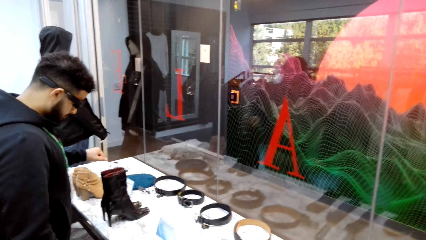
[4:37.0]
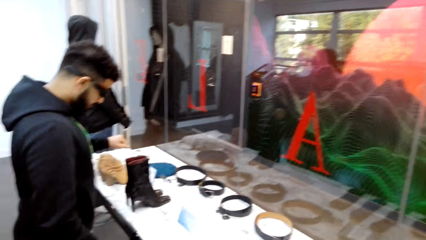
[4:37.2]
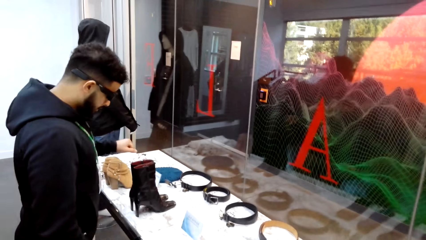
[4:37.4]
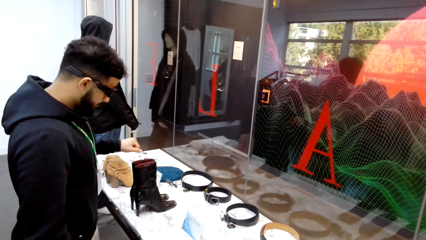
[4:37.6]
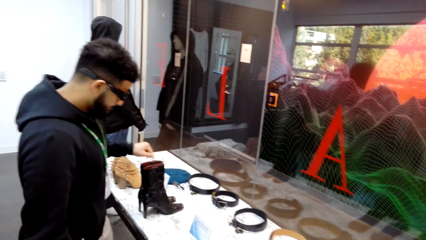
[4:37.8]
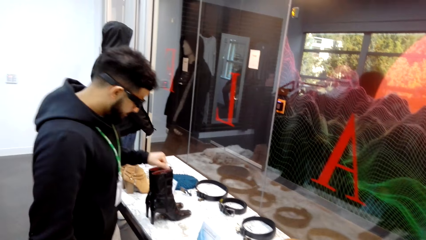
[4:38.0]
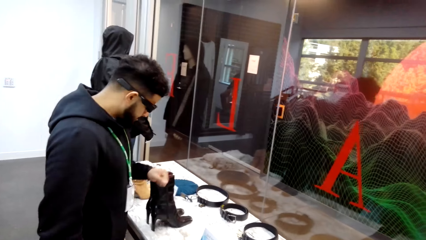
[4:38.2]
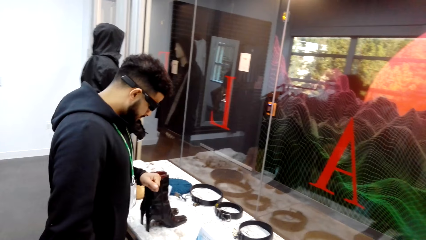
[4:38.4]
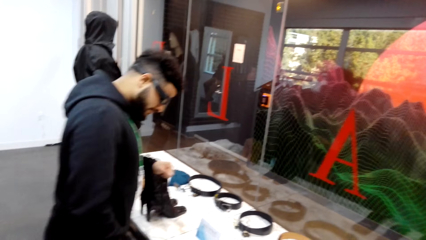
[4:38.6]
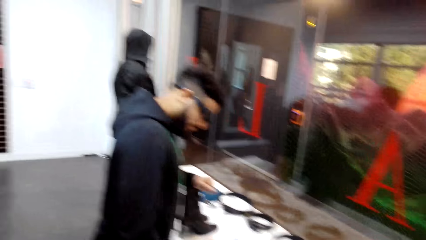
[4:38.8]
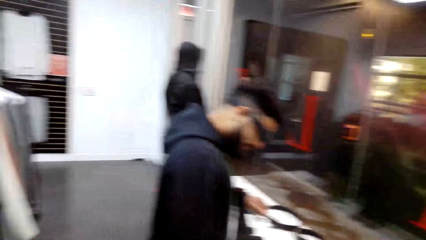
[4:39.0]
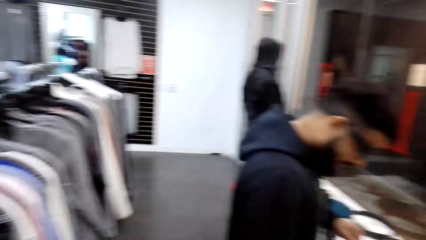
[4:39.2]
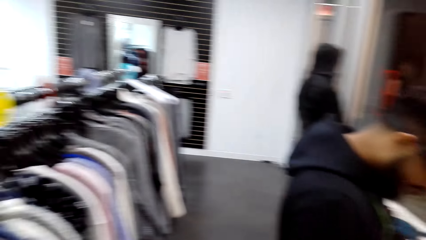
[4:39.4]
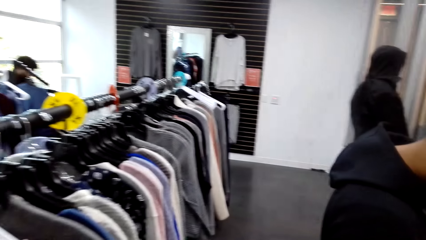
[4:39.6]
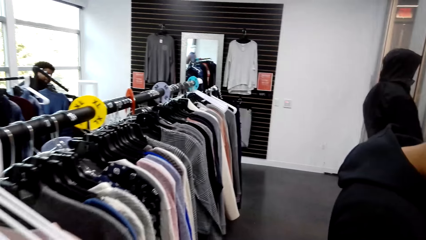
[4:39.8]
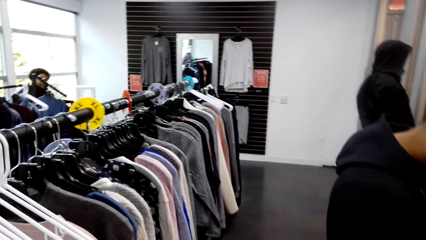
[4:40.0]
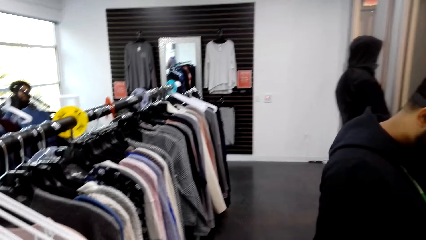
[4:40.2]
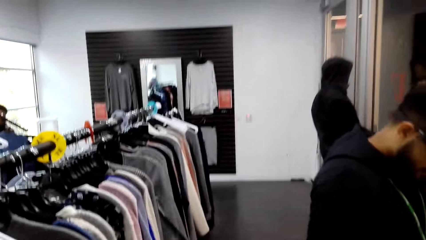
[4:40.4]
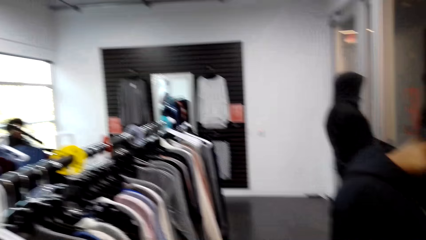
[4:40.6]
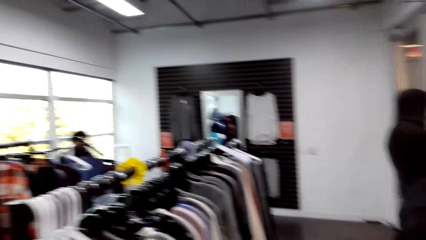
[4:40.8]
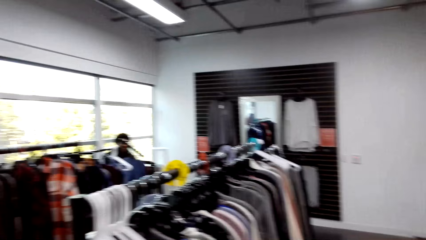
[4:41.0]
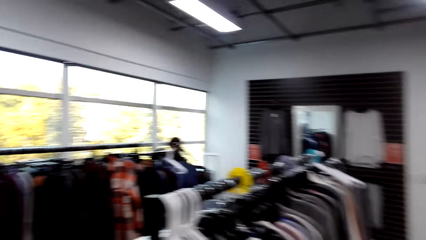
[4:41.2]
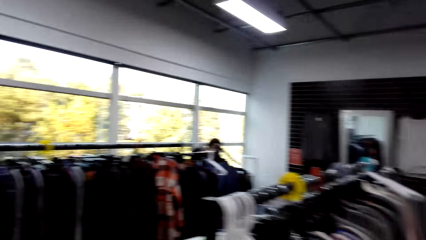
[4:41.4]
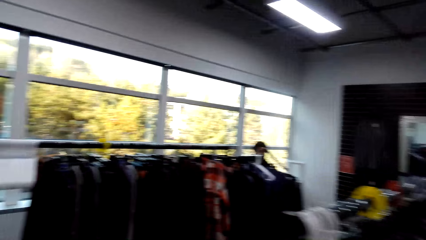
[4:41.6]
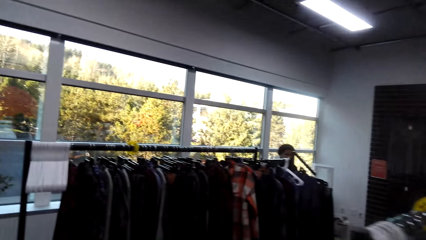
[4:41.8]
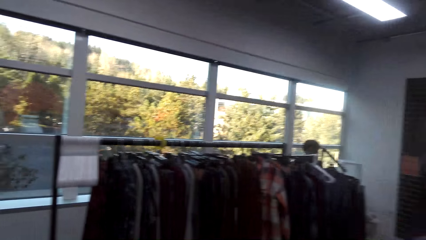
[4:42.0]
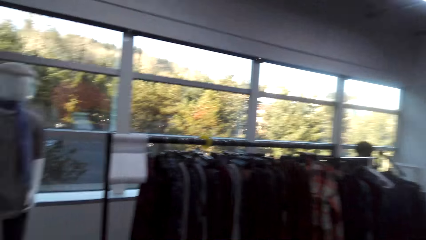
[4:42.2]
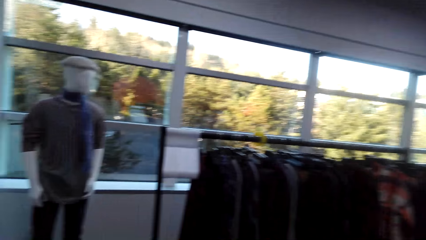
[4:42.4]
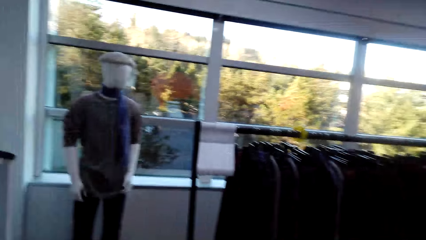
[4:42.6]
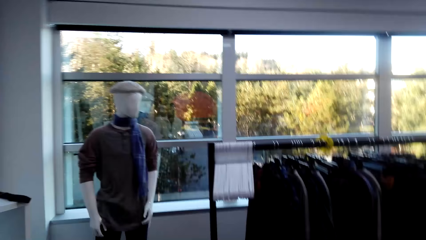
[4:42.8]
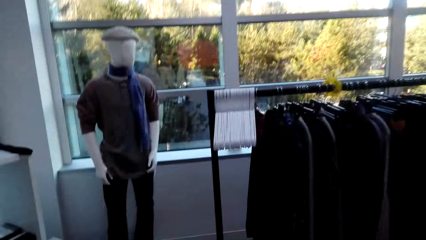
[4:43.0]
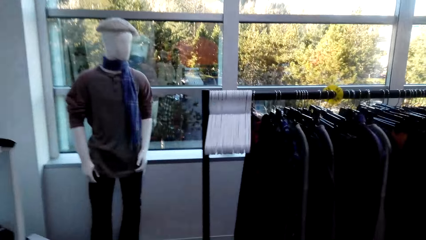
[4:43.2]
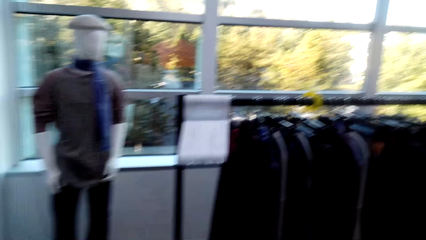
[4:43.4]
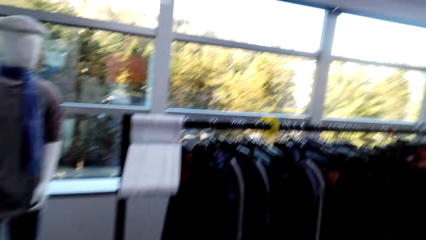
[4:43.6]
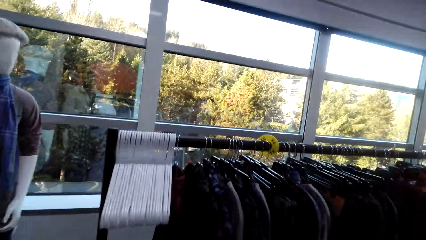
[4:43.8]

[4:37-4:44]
The camera wearer interacts with a man. The man looks at the stand. The camera wearer looks around the shop. They walk around the shop.

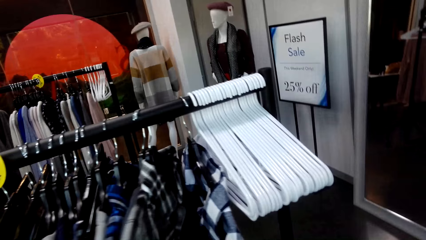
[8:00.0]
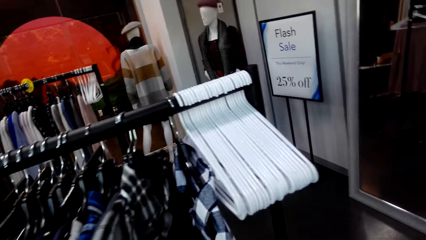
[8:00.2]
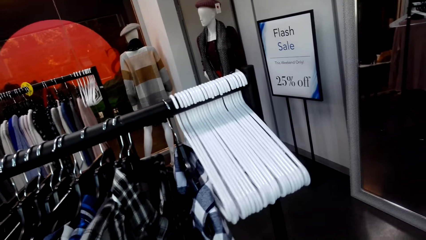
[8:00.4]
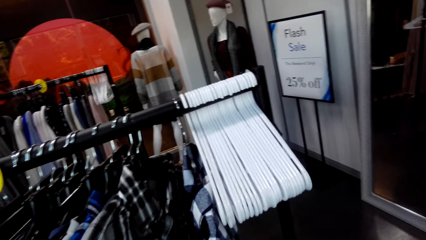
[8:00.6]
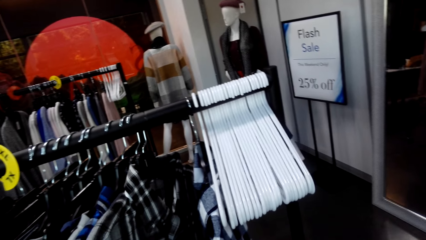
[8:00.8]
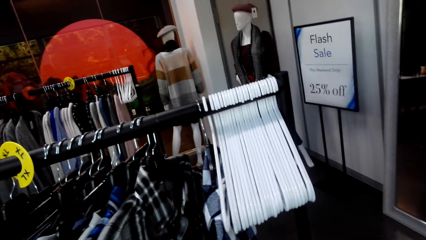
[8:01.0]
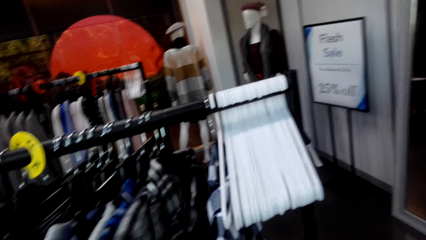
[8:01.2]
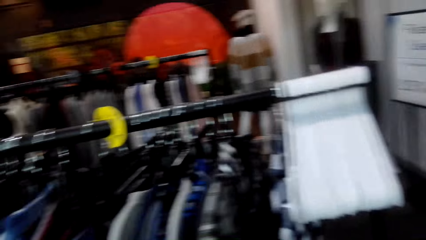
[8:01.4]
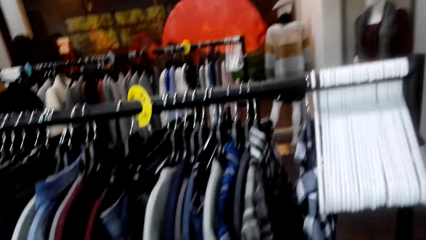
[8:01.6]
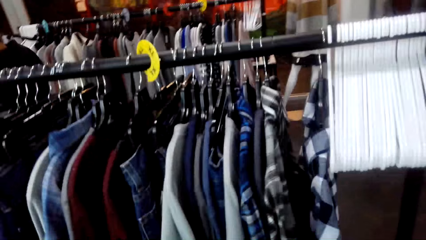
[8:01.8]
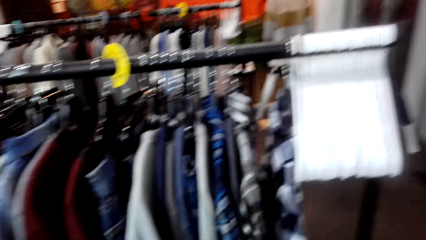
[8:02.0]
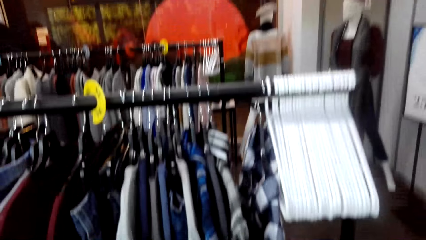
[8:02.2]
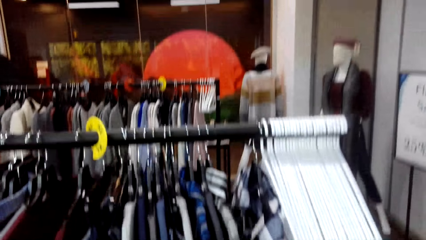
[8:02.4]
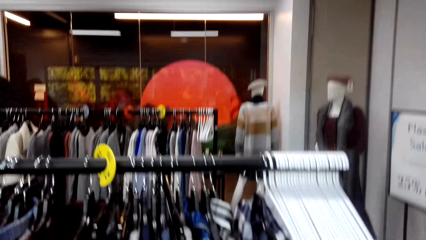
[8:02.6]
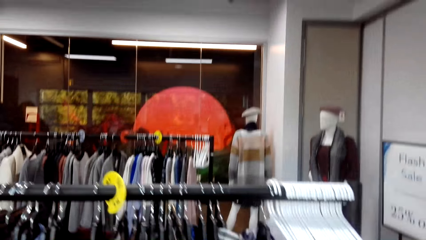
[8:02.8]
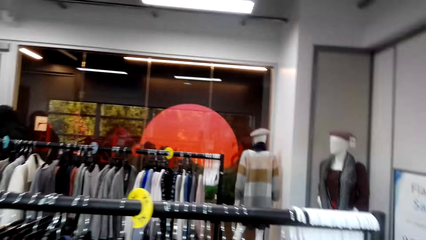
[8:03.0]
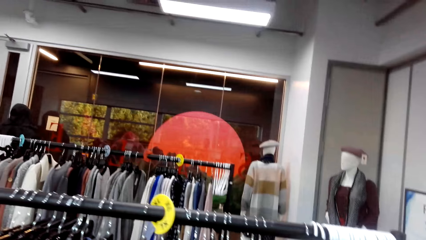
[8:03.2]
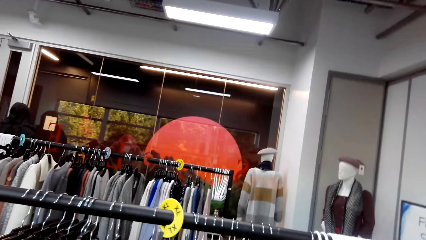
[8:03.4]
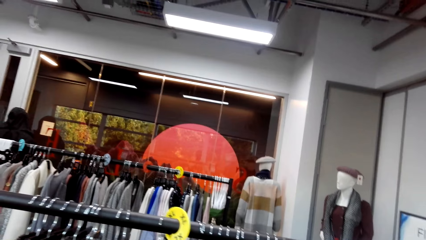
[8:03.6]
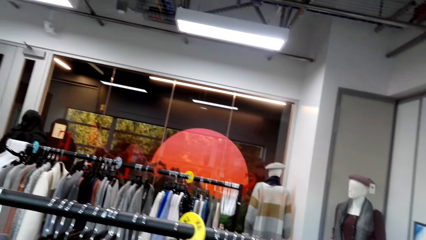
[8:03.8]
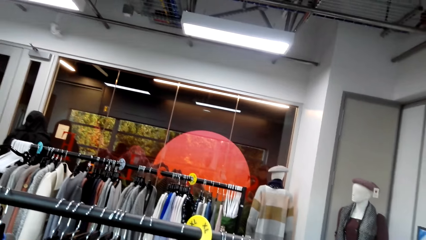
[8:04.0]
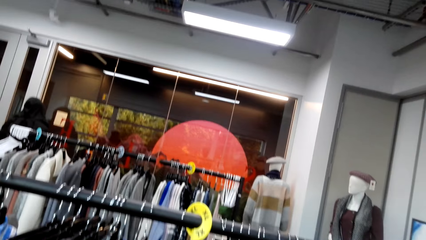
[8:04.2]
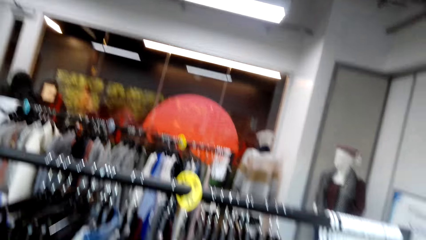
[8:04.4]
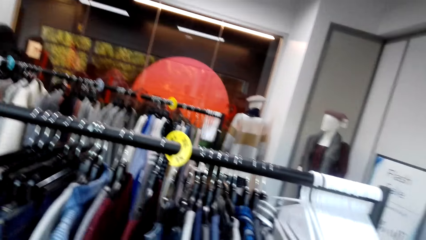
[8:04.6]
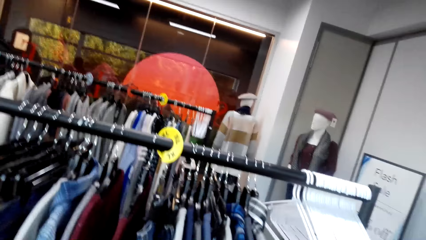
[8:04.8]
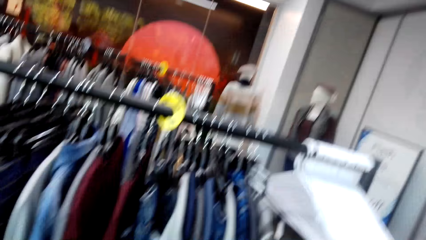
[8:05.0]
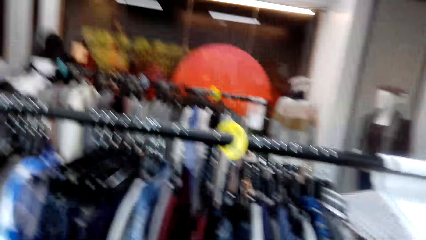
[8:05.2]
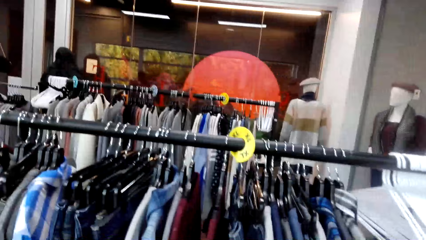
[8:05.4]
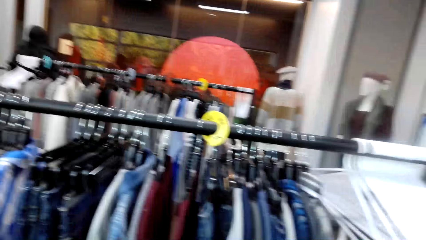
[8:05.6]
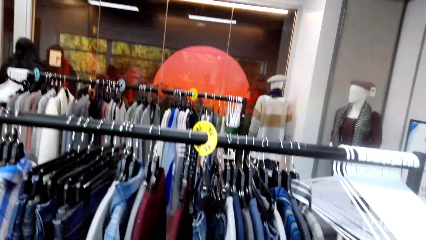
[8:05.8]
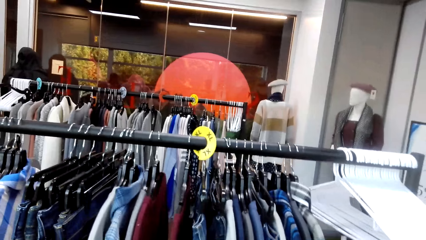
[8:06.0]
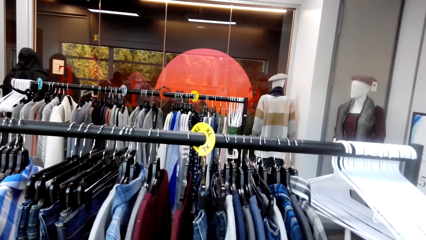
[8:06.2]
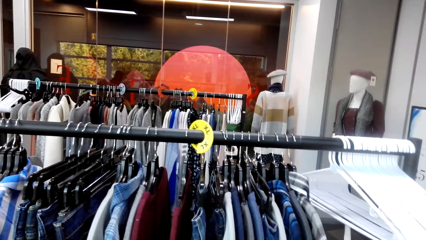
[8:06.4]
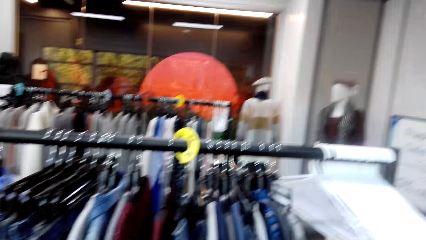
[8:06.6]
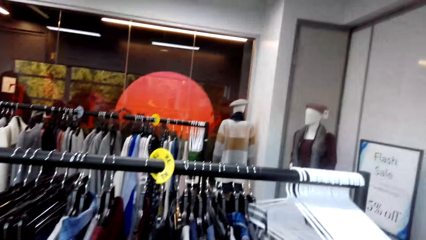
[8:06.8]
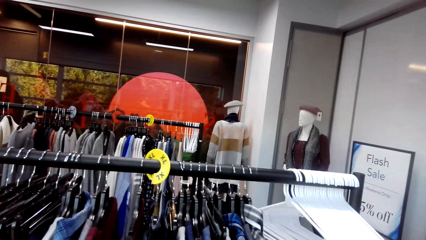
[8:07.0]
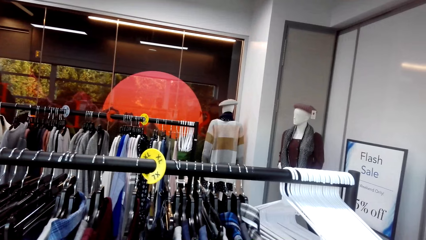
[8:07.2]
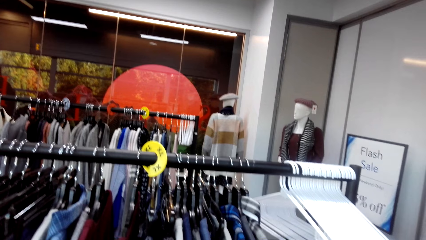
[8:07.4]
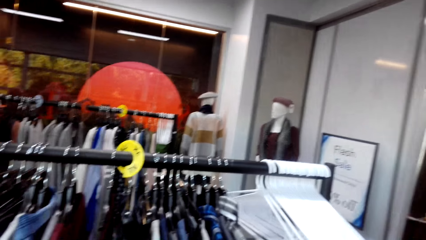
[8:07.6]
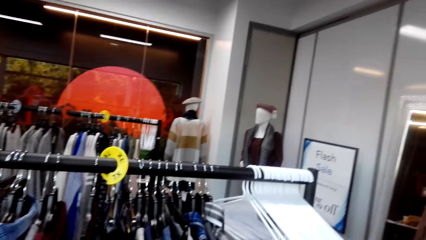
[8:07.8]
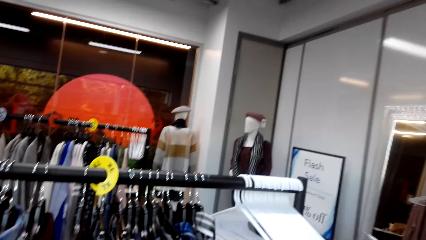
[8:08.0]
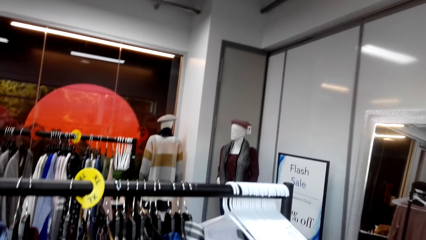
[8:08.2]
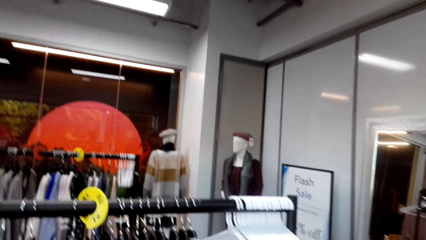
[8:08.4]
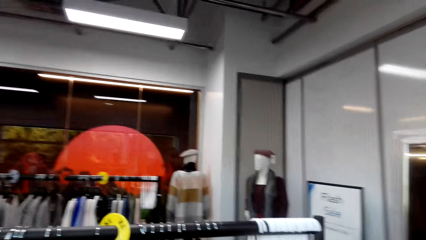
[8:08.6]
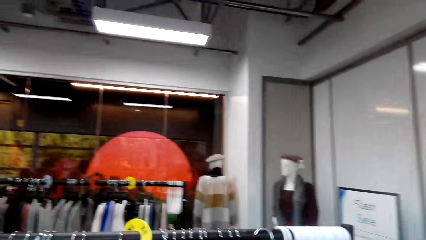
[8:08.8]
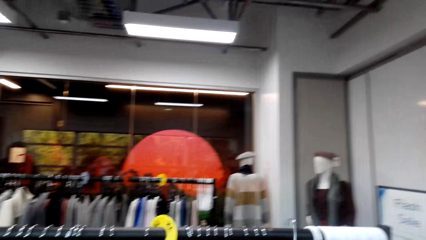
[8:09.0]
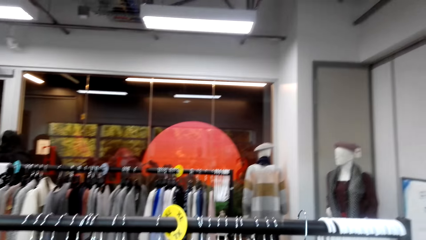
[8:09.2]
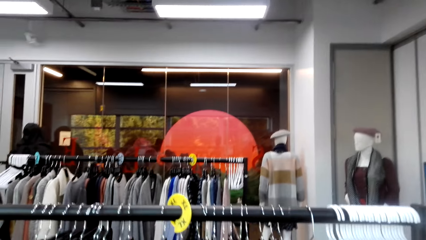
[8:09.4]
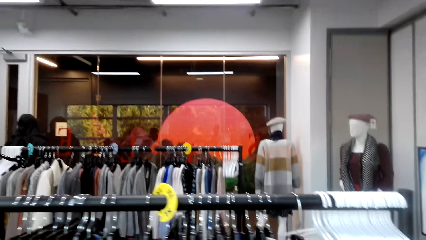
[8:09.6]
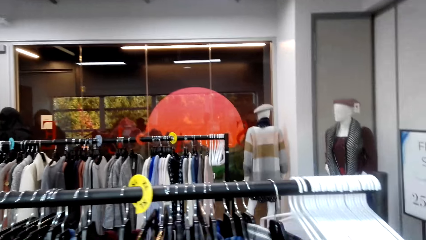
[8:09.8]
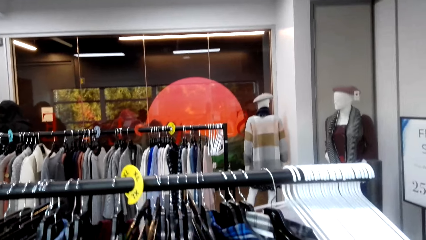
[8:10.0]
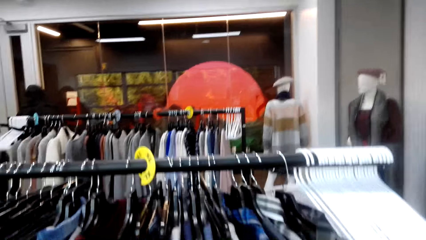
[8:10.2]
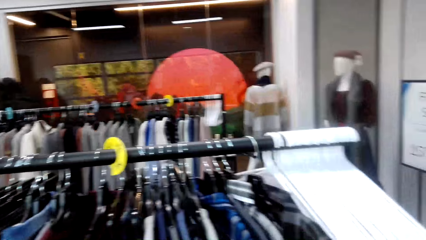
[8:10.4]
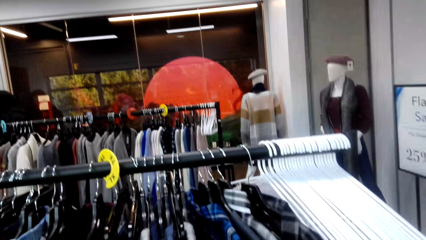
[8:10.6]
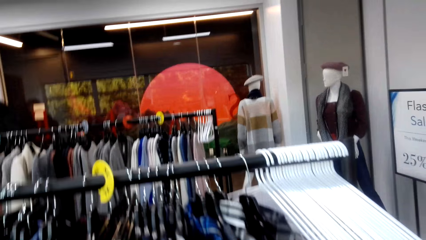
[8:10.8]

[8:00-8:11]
The camera wearer inspects hanged clothes. They touch the clothes on the stand.
